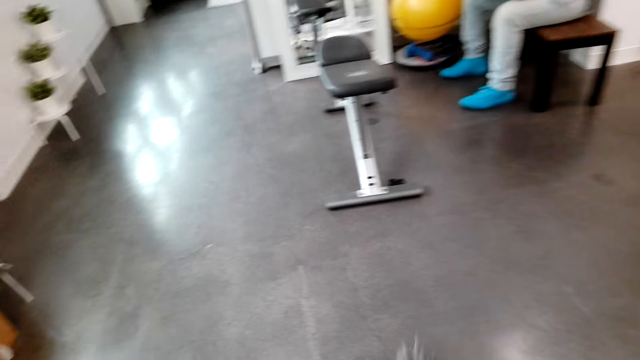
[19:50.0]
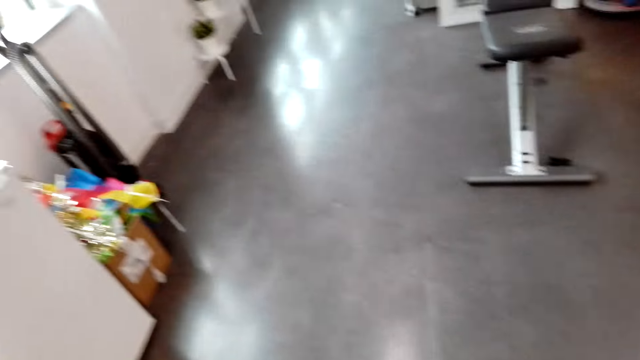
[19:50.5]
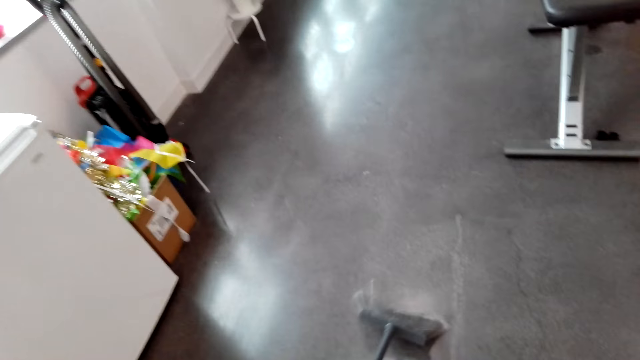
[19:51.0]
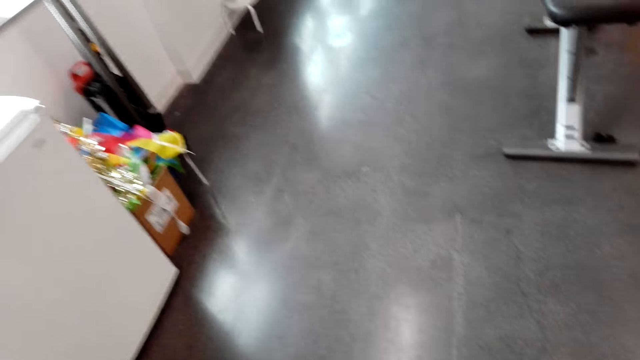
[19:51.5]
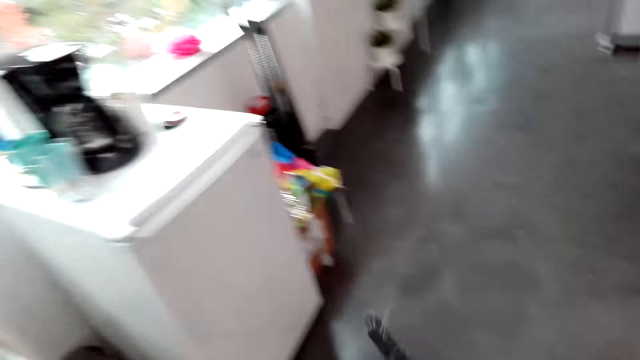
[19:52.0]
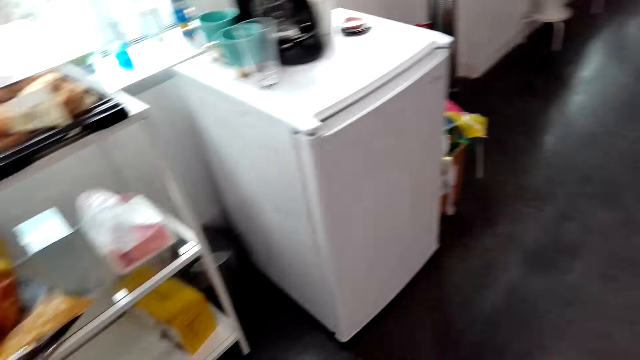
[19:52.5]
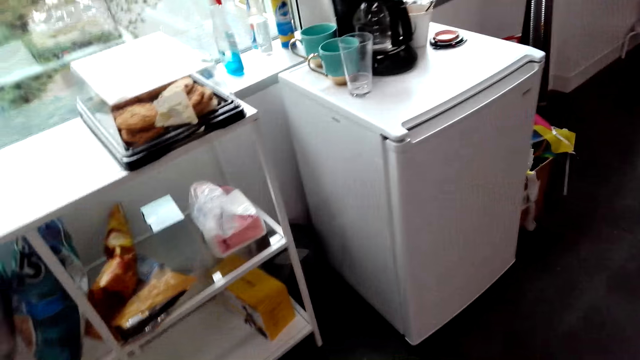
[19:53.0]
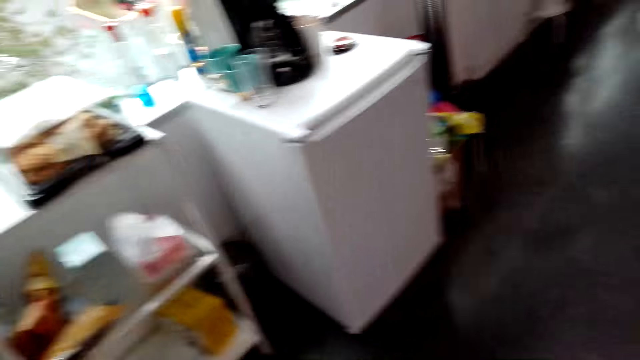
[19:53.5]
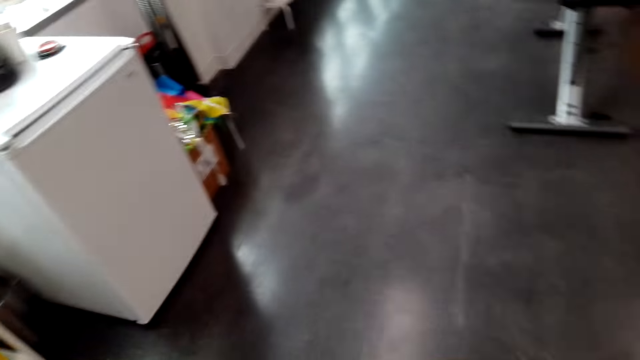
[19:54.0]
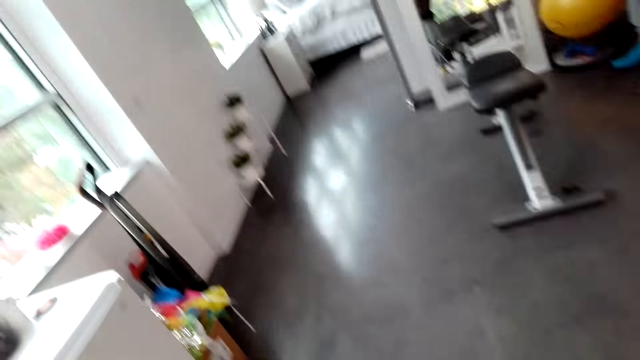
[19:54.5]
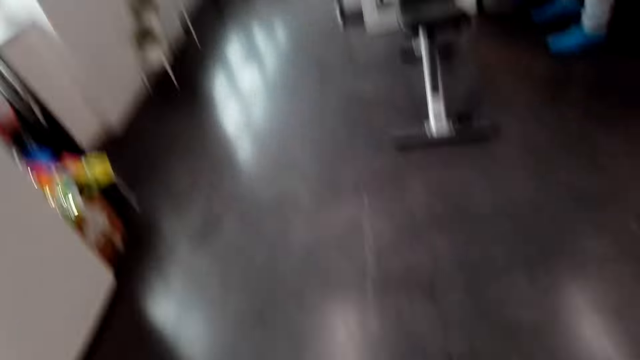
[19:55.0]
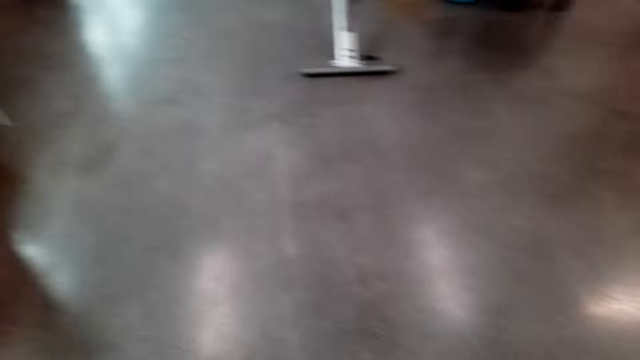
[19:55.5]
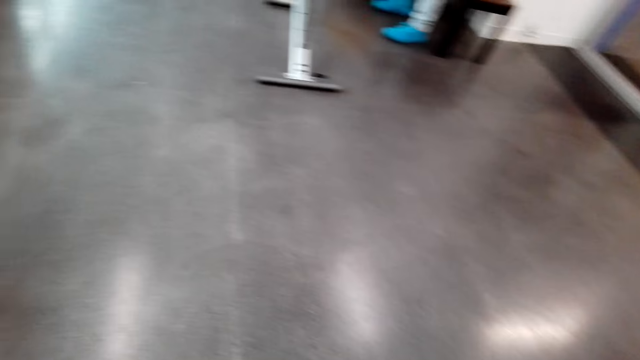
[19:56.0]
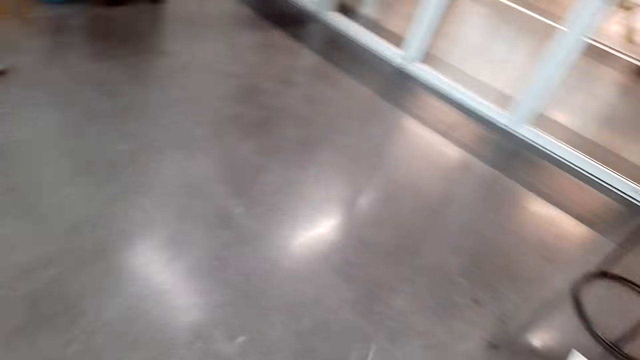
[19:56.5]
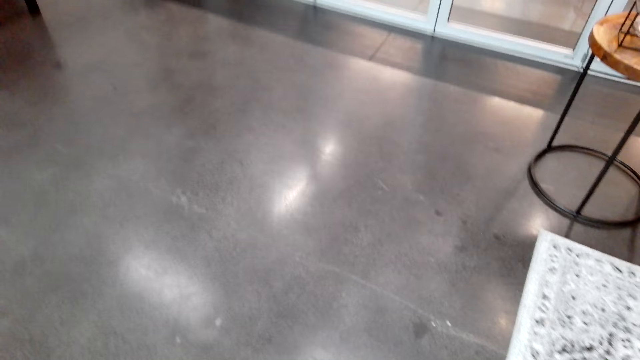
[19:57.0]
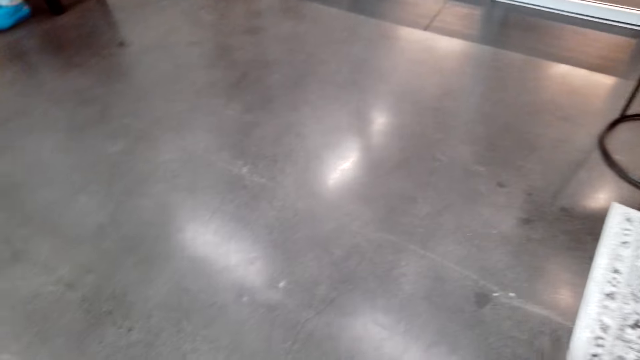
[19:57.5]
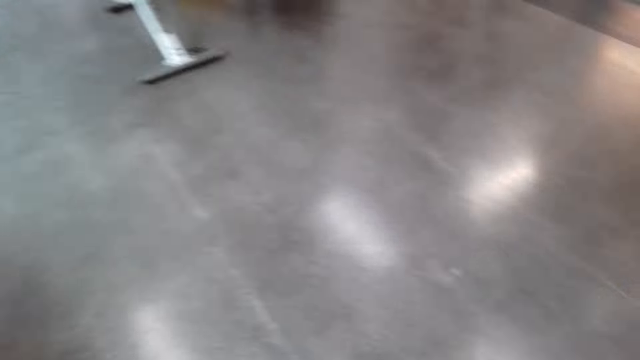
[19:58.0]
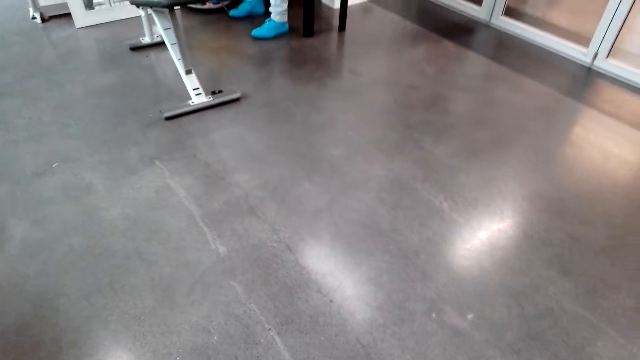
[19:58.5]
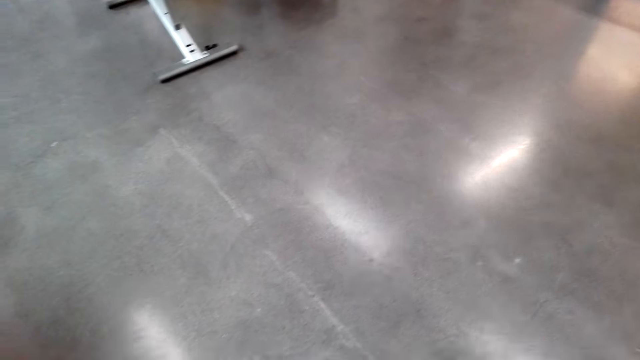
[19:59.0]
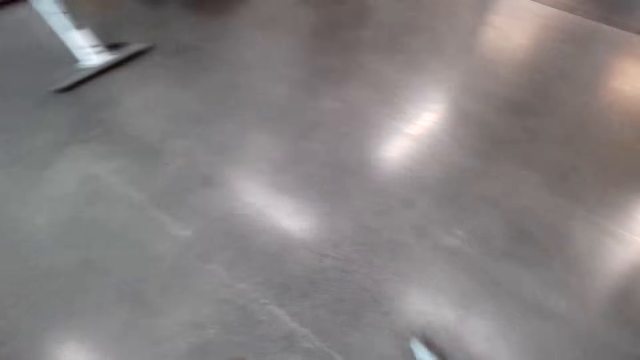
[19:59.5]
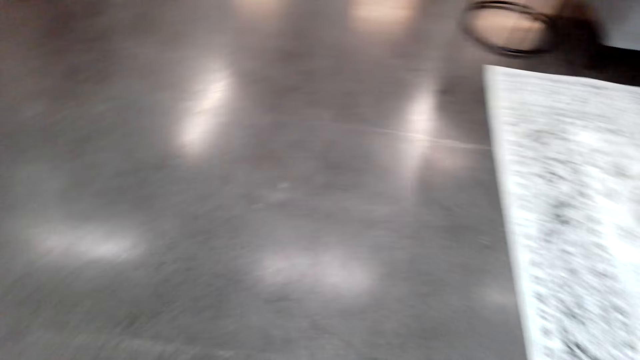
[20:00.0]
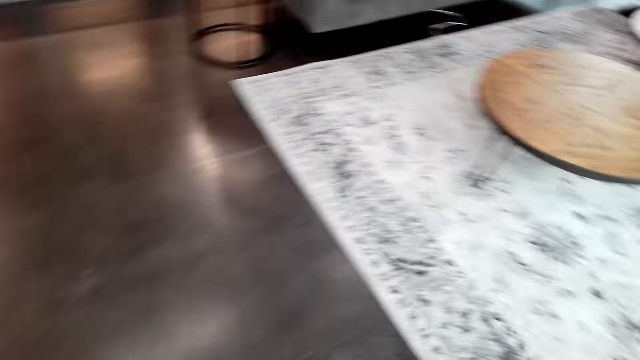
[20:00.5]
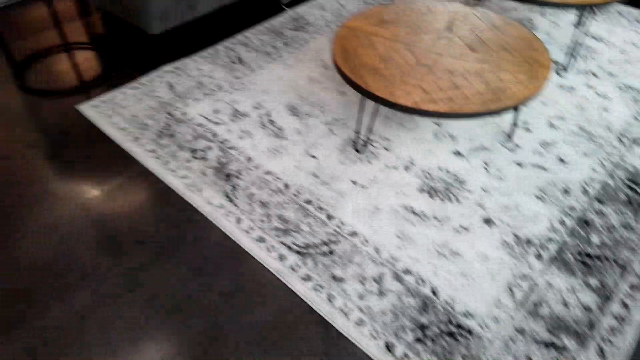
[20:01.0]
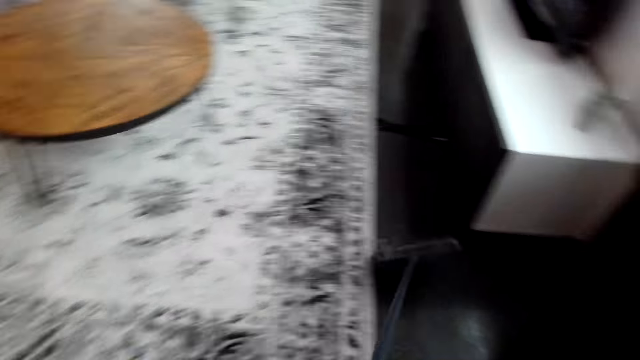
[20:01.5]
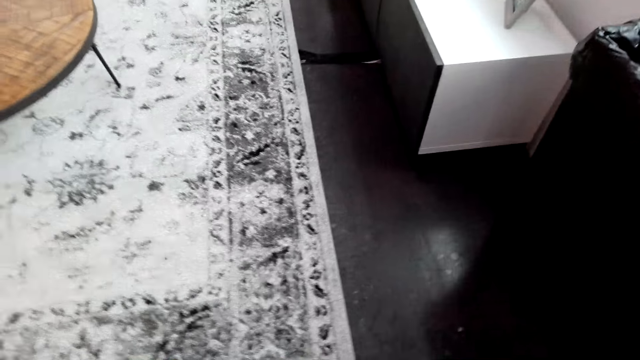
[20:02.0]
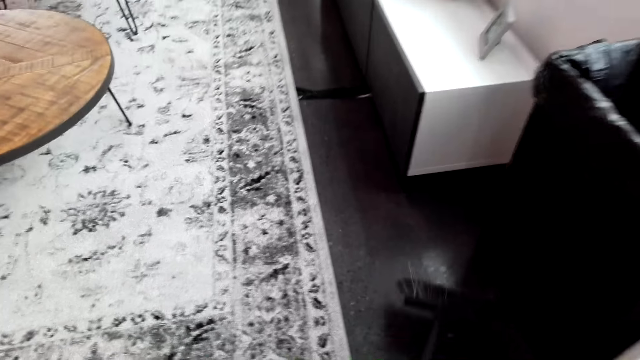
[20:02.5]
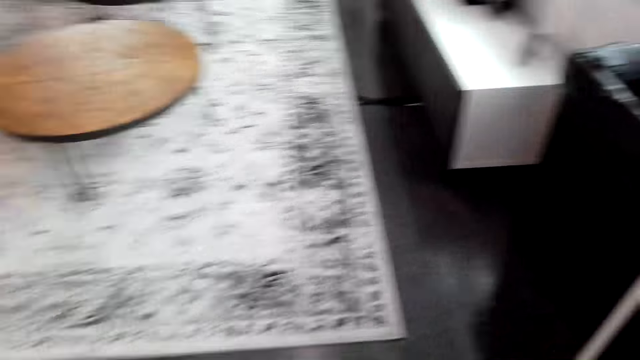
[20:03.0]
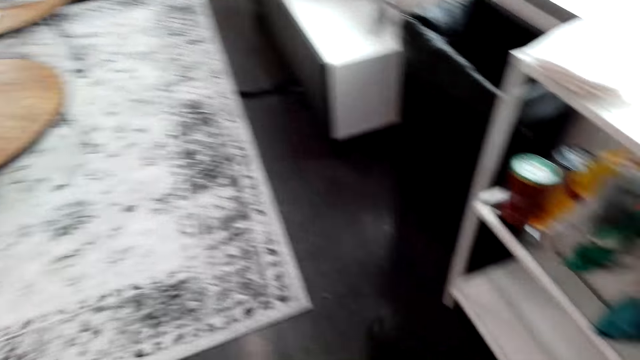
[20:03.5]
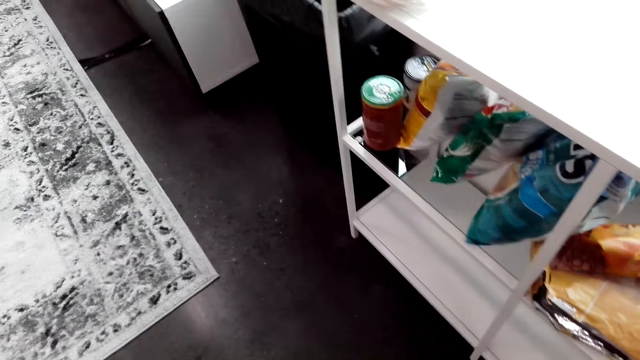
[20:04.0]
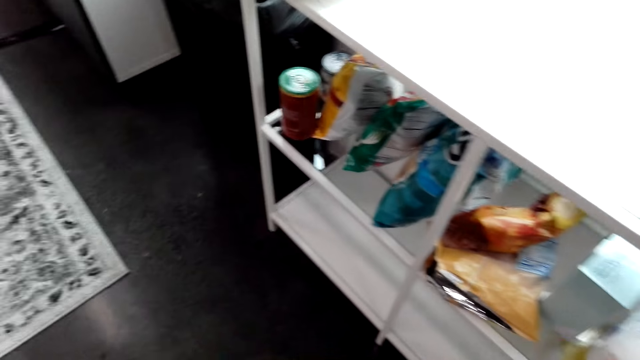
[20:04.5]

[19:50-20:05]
The camera wearer turns around. They remove dirt on the floor with a dust mop. They turn around. They remove dirt on the floor with the dust mop. They turn around.

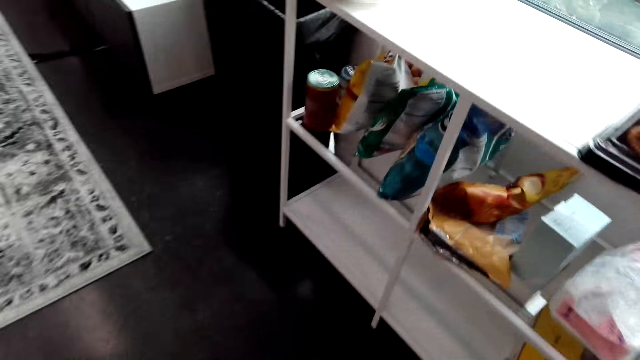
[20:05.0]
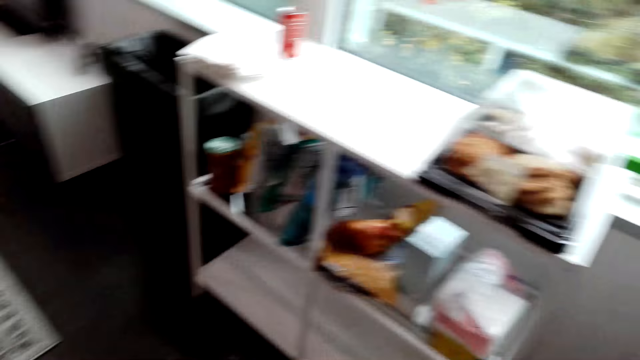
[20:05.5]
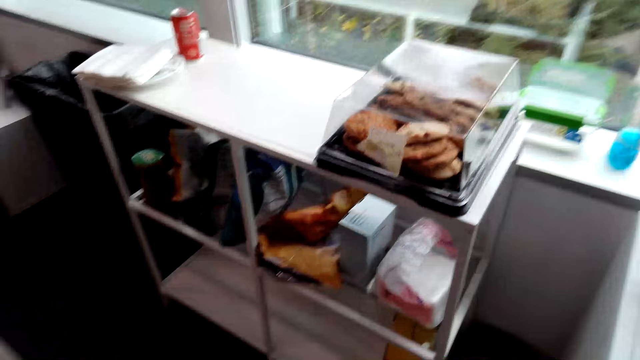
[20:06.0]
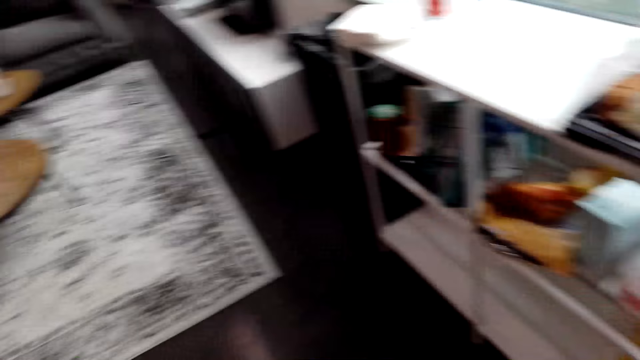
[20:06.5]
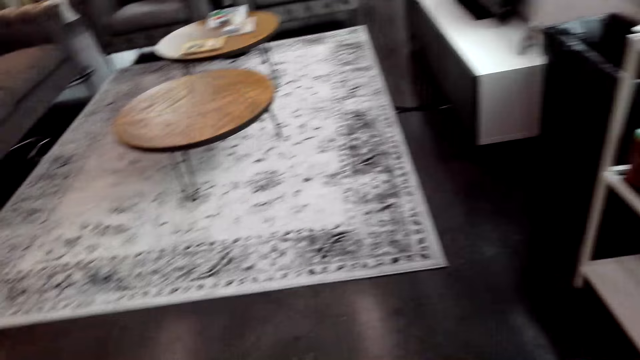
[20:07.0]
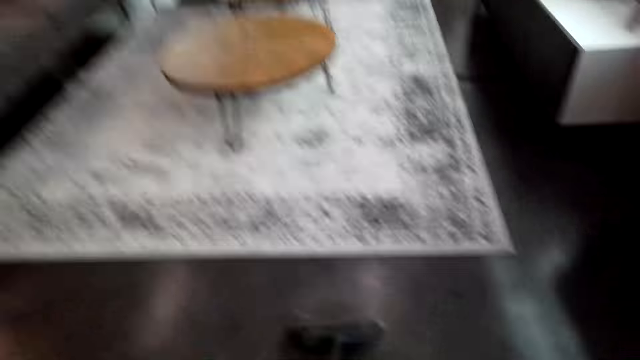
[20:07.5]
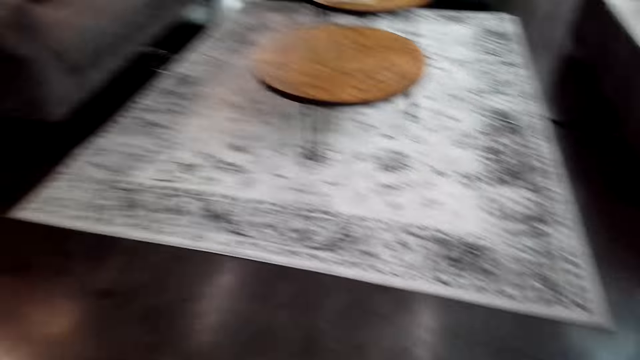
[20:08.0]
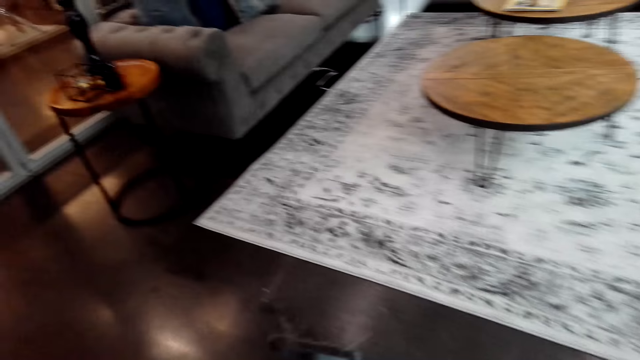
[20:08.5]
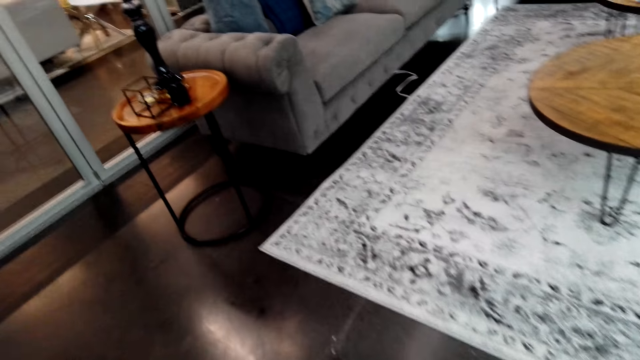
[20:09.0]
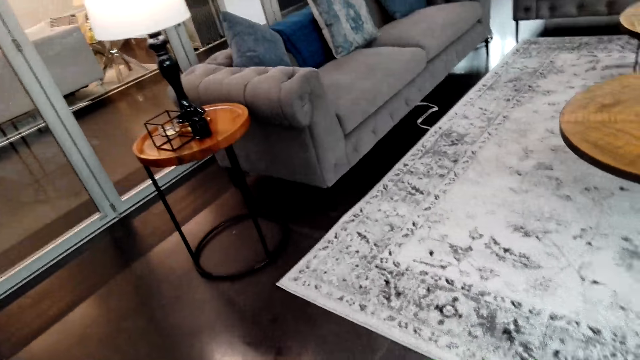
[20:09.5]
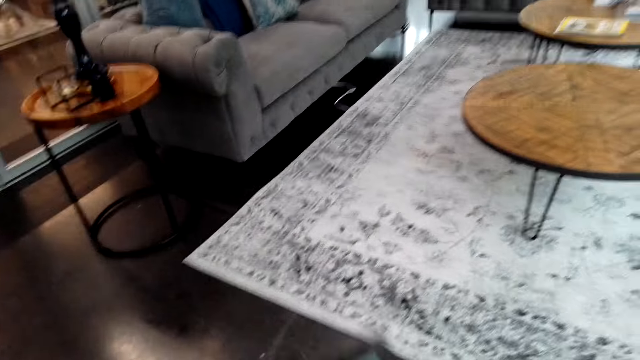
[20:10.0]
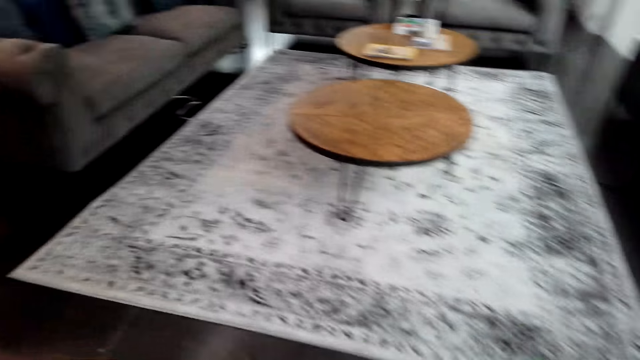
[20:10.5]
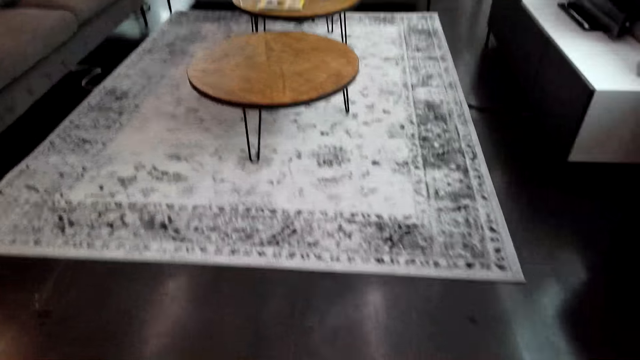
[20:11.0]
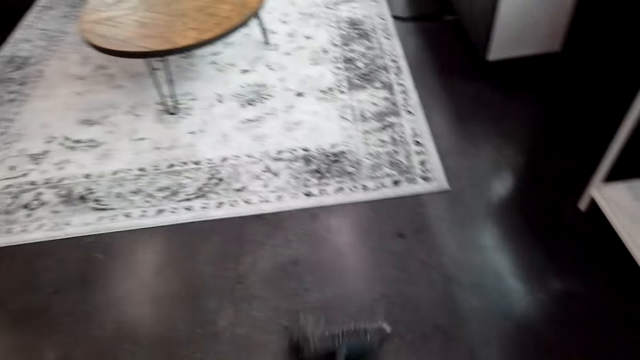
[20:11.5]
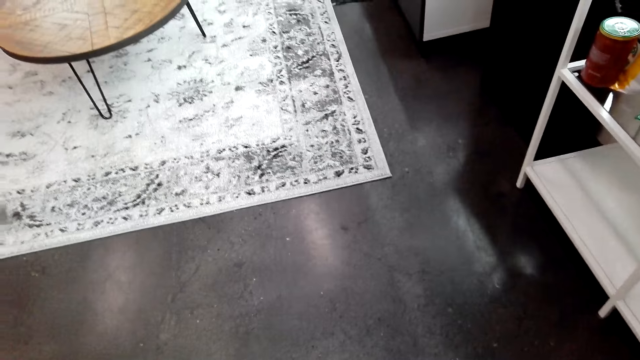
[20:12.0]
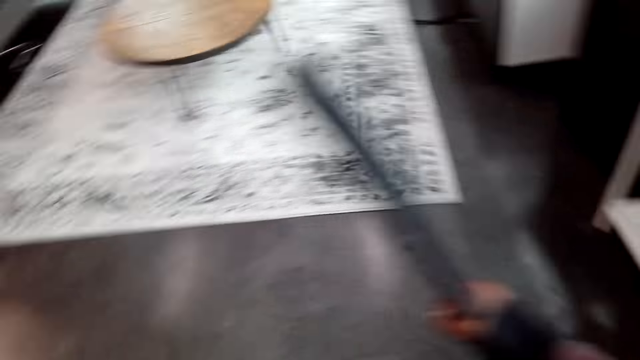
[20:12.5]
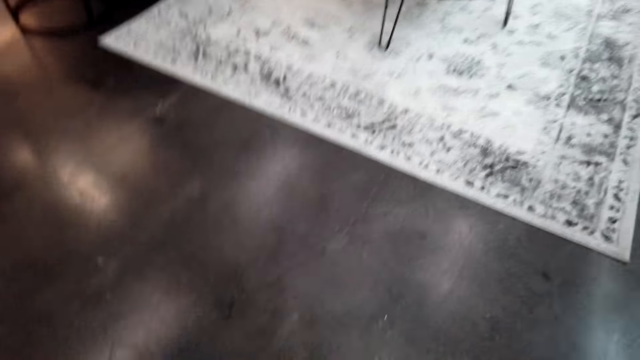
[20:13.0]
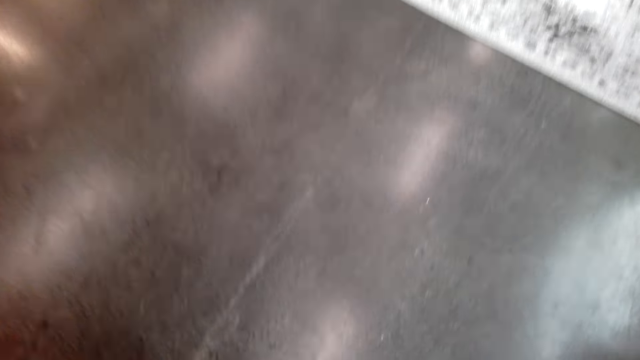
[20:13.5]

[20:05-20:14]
The camera wearer removes dirt on the floor with a dust mop. They turn around.
